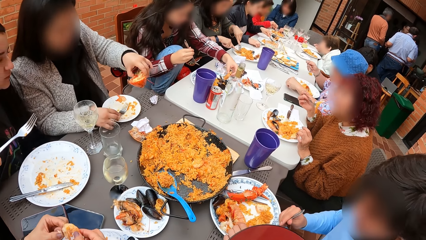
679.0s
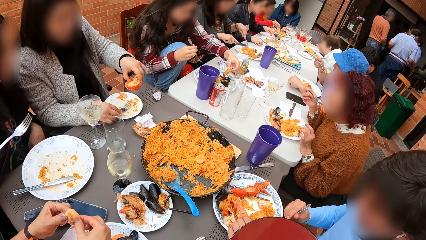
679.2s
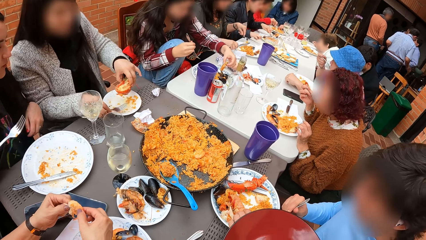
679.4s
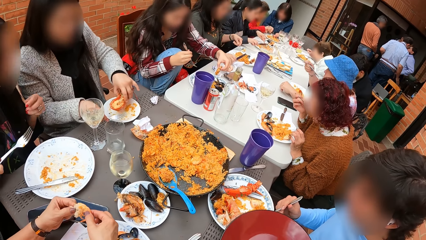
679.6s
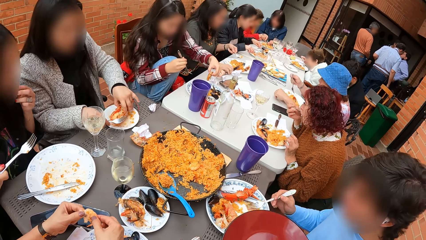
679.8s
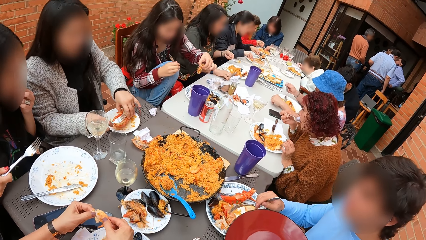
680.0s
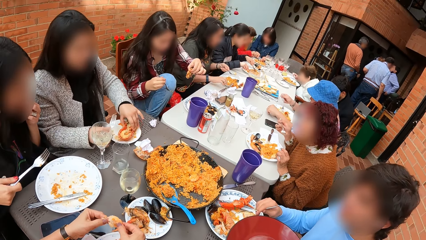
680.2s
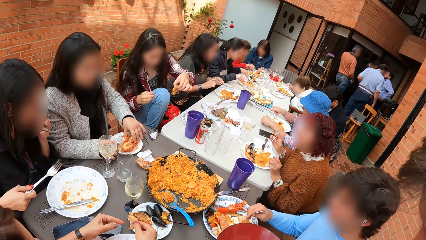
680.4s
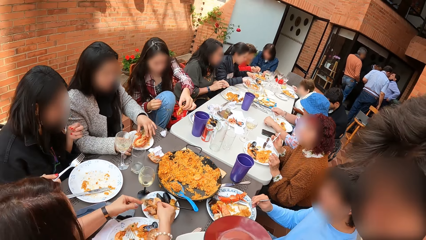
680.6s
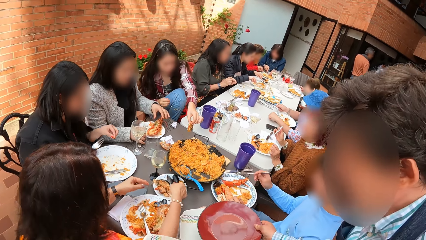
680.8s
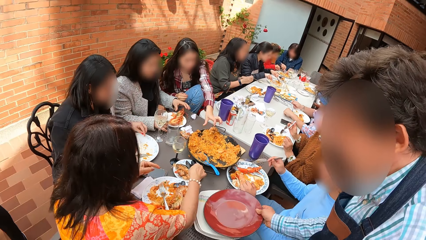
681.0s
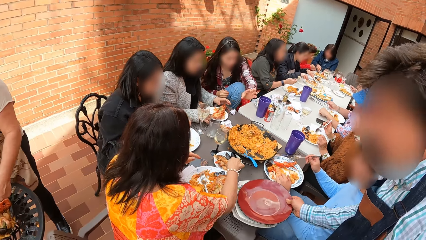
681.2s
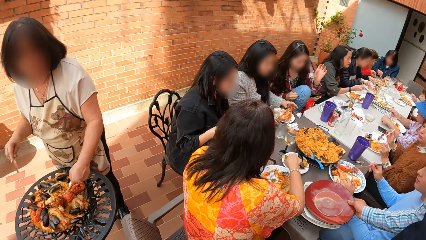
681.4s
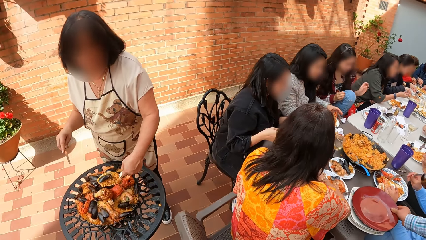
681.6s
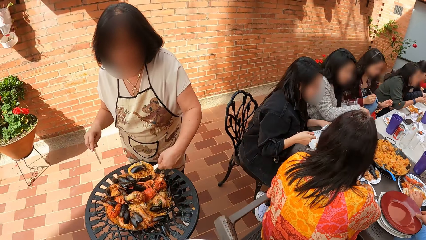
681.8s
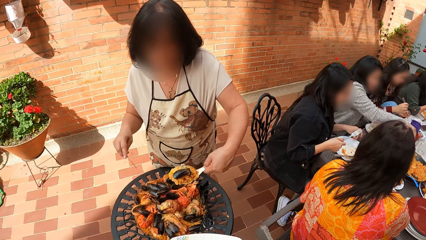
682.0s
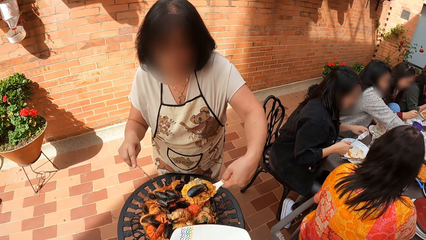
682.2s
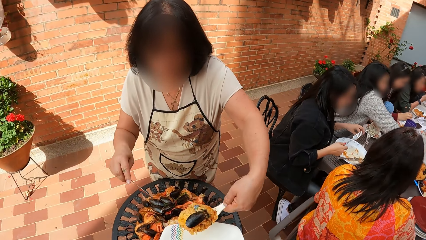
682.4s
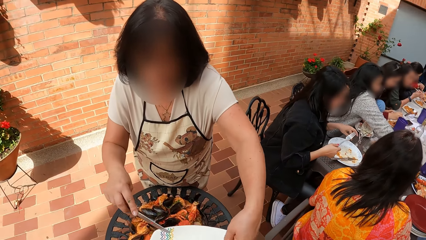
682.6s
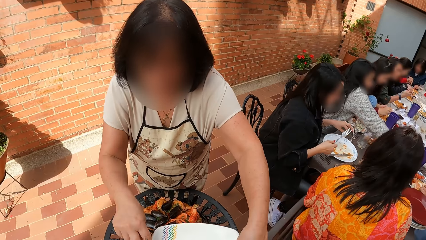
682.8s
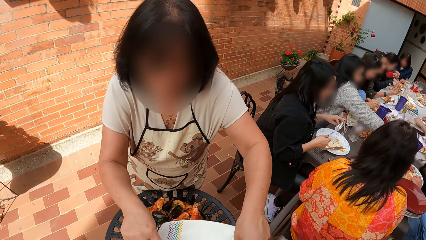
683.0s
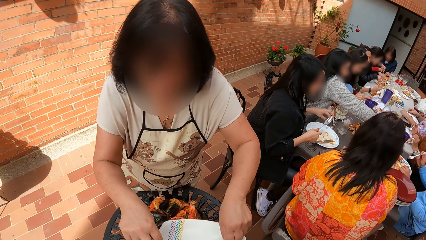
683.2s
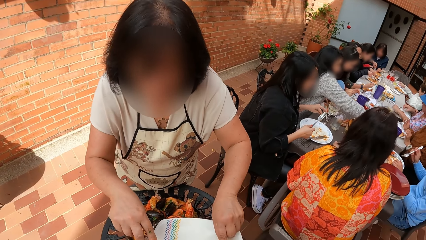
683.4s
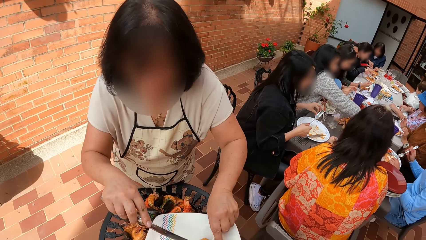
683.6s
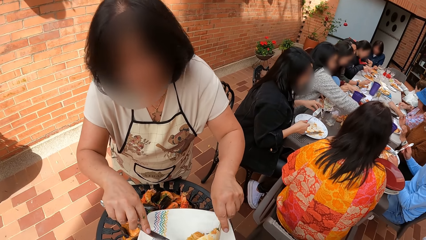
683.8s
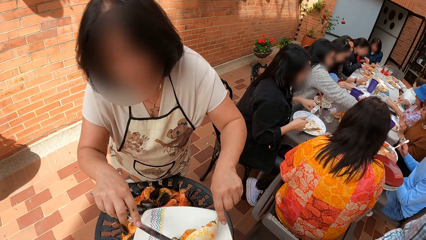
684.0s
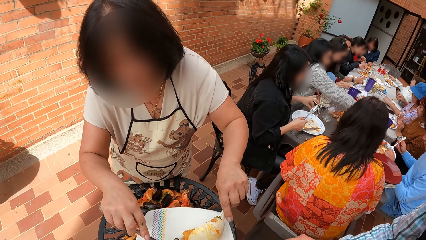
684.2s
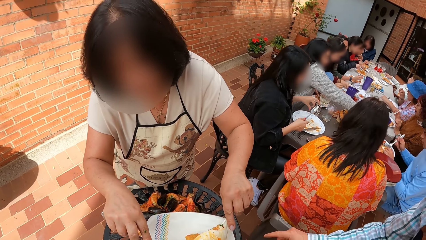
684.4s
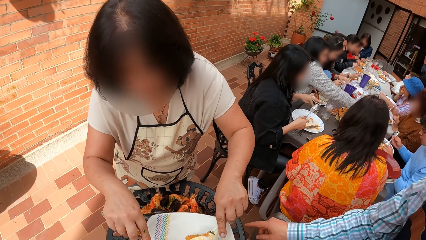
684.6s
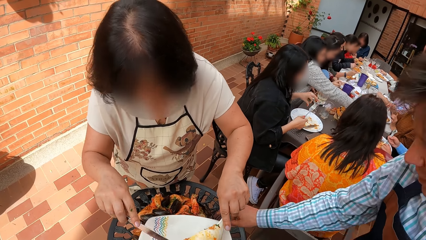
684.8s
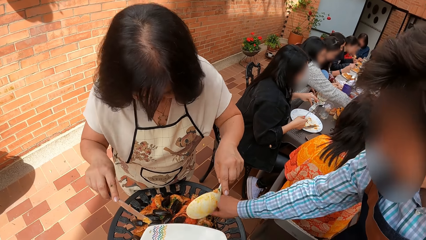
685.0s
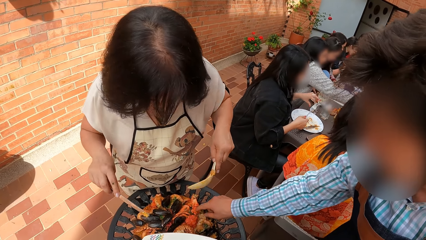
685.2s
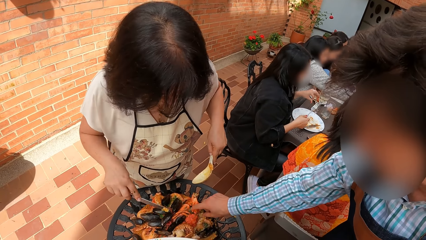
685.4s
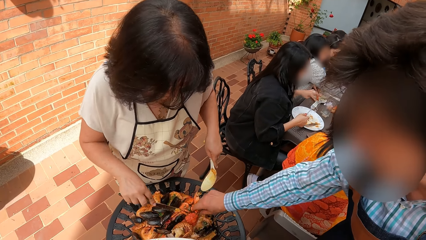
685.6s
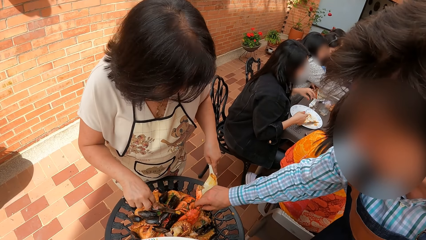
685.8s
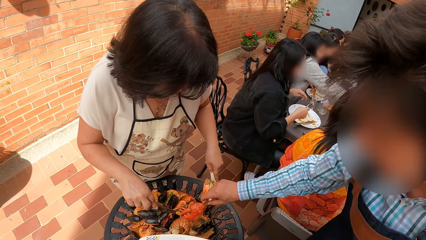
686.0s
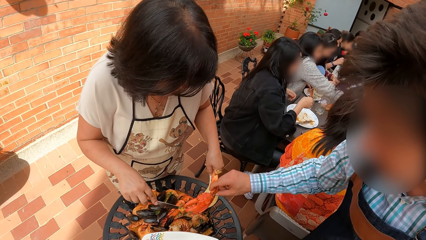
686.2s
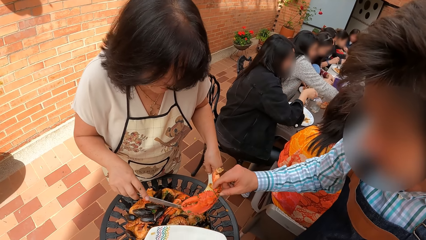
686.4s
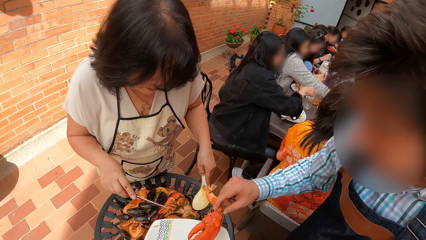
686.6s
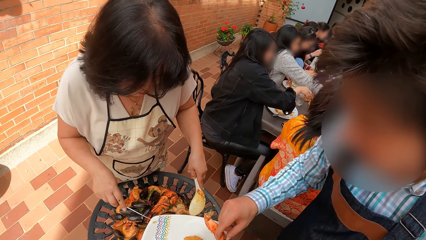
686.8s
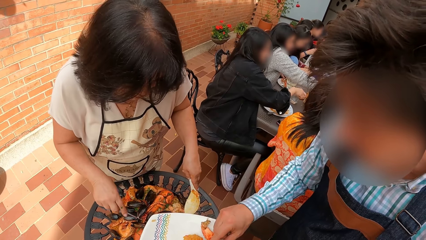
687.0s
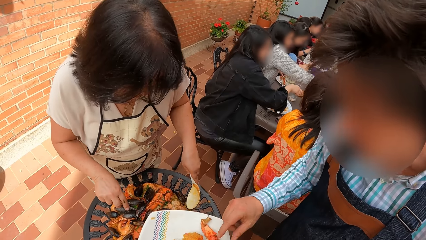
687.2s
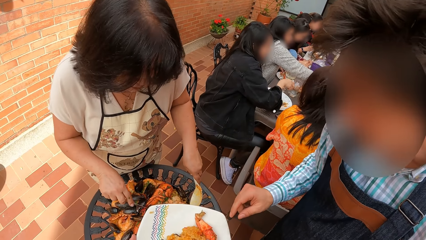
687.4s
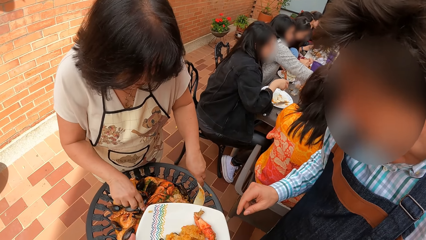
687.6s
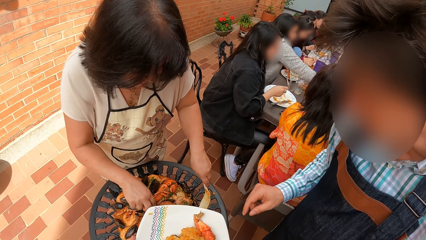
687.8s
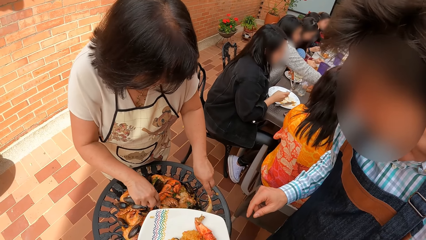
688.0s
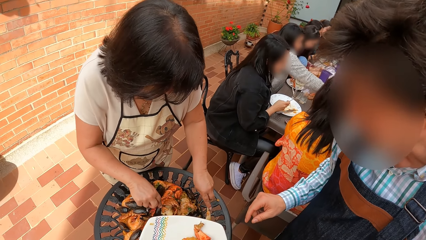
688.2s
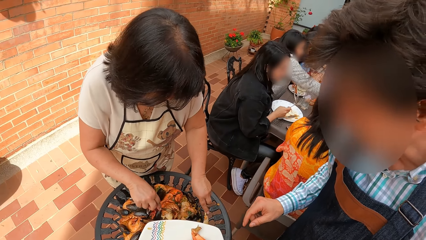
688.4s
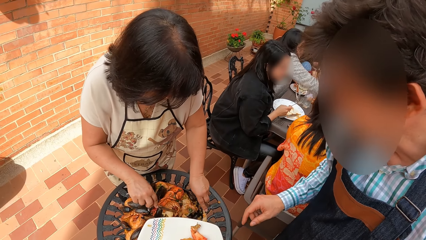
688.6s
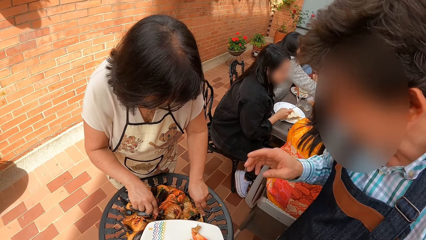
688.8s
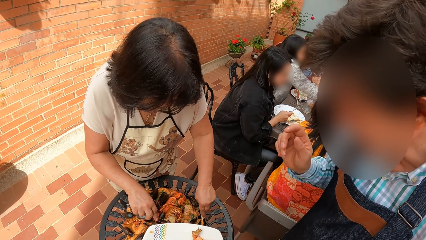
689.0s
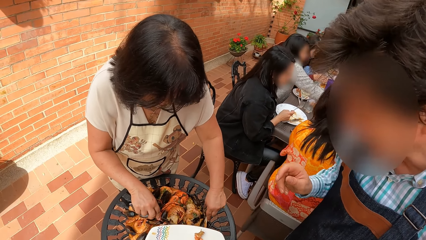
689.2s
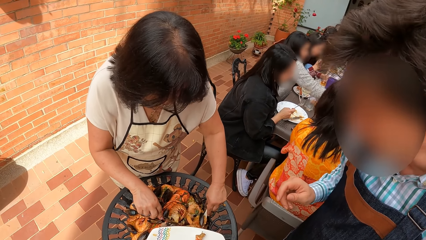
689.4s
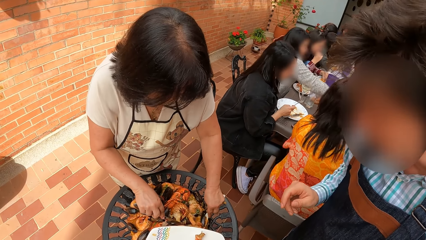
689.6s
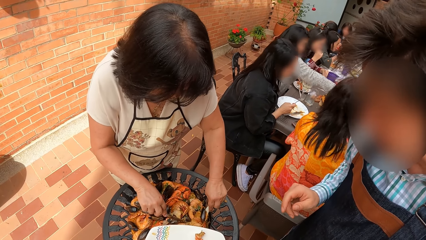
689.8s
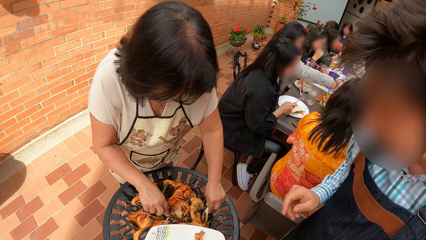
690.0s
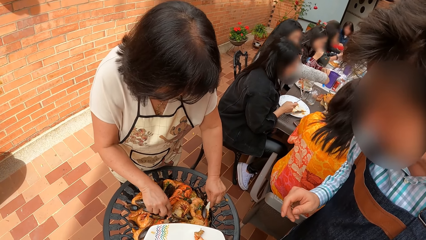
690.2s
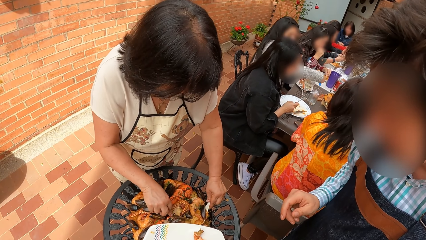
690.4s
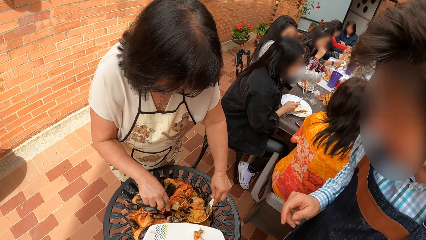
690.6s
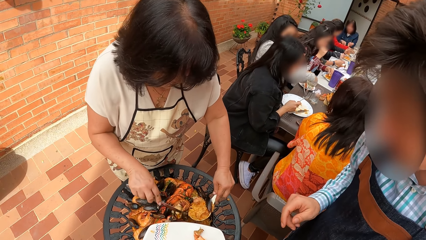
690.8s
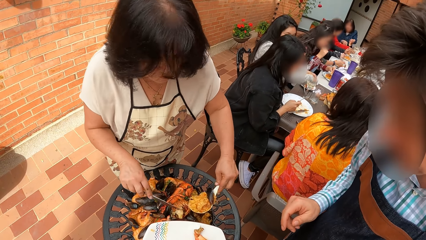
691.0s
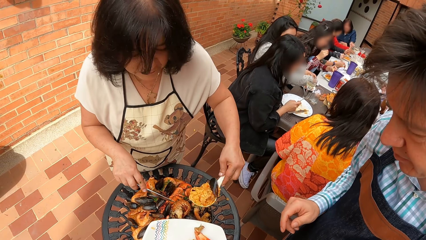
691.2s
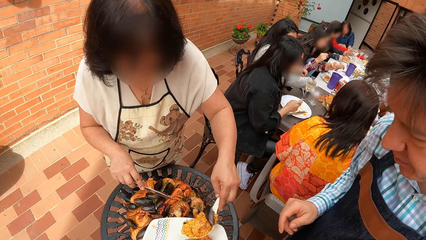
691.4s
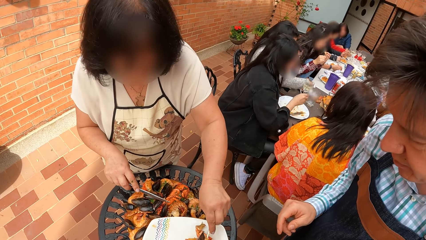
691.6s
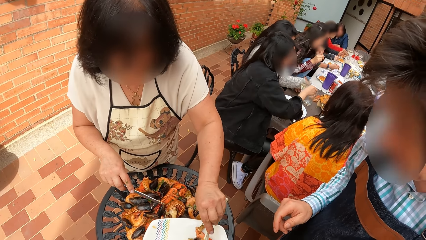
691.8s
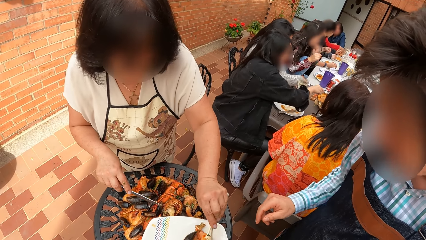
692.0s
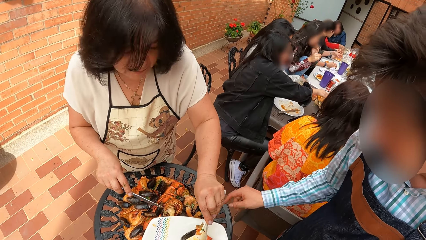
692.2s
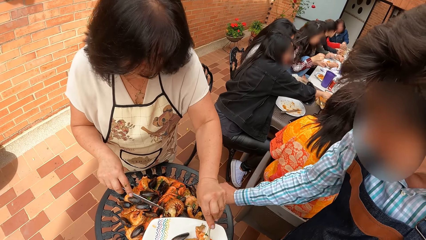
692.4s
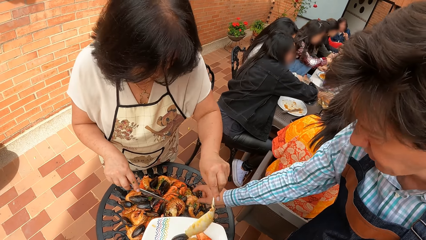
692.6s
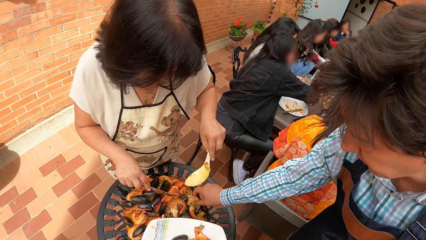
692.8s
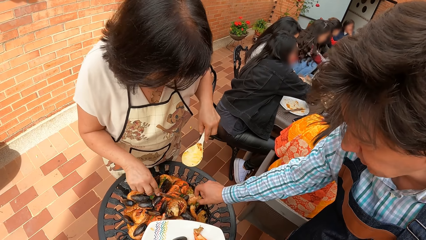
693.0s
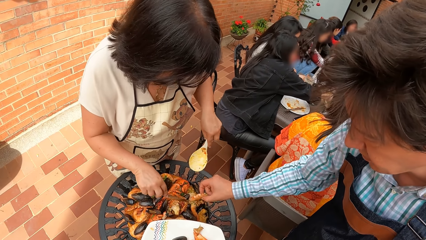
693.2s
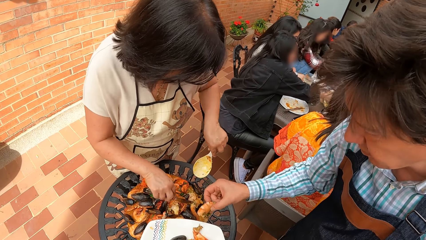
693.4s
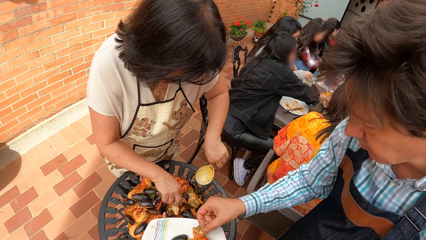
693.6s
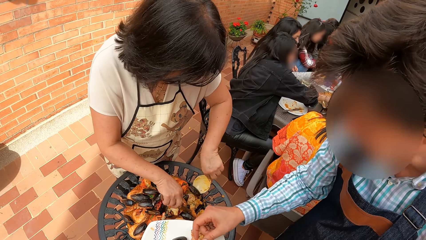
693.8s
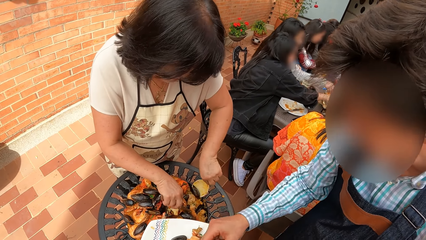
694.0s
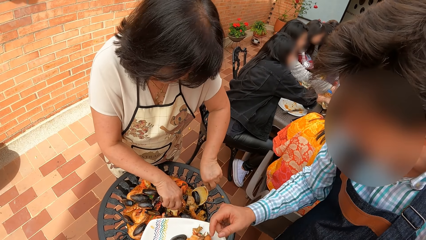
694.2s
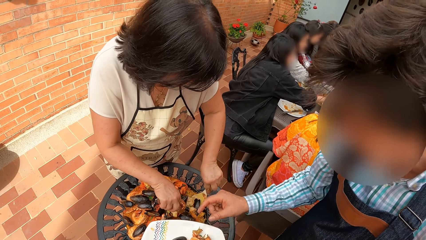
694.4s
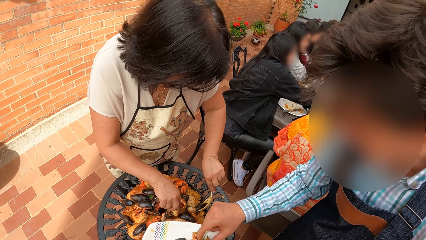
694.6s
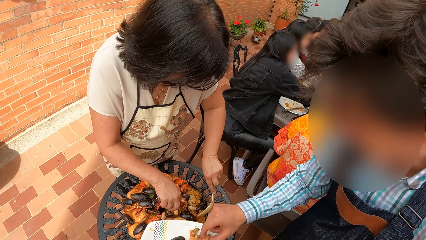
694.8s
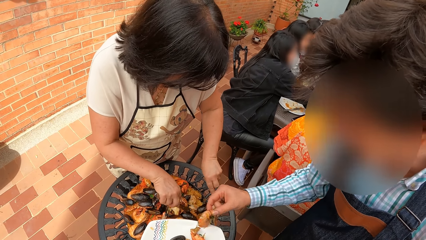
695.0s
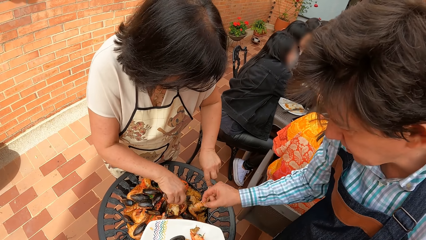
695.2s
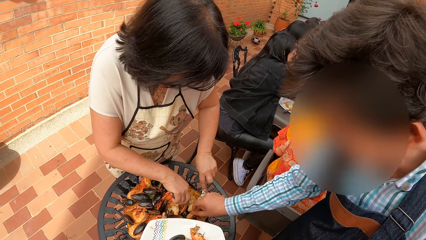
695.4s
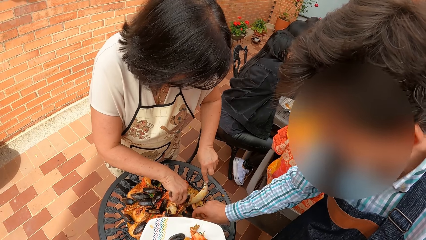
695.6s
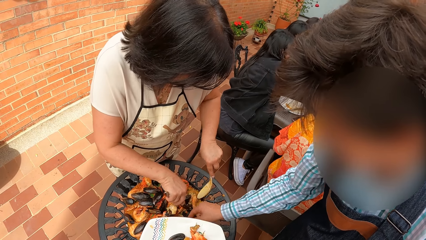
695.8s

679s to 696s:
A man drops a plate on a stack of plates on a table with his right hand. A woman pours some rice and a piece of snail from a serving spoon in her left hand into a plate in the camera wearer's hands. The camera wearer holds the plate. The woman spreads the rice and the piece of snail in the plate in the camera wearer's hands with a knife in her right hand and the serving spoon in her left hand. The man picks a piece of crab from the tray with his right hand. He stands beside the camera wearer. The man drops the piece of crab in the plate in the camera wearer's hands with his right hand. The woman moves a piece of snail in the tray on the table with the knife in her right hand. She scoops some rice and a piece of snail from the tray with the serving spoon in her left hand. The man gestures with his hand. The woman pours the rice and the piece of snail from the serving spoon in her left hand into the plate in the camera wearer's hands. The man picks crayfish from the tray with his right hand and drops the crayfish in the plate in the camera wearer's hands with his right hand. The woman sorts some rice in the tray with the knife in her right hand and the serving spoon in her left hand. The man picks the crayfish from the plate in the camera wearer's hands with his right hand. He drops the crayfish in the tray with his right hand.
